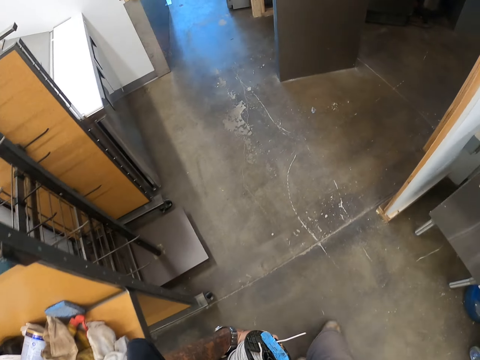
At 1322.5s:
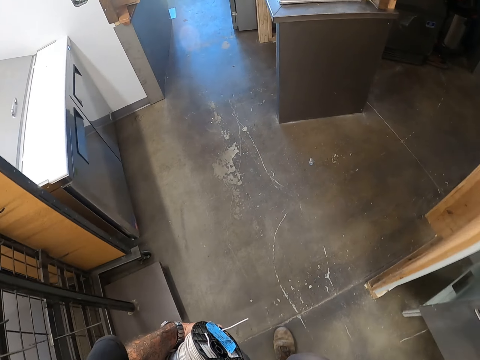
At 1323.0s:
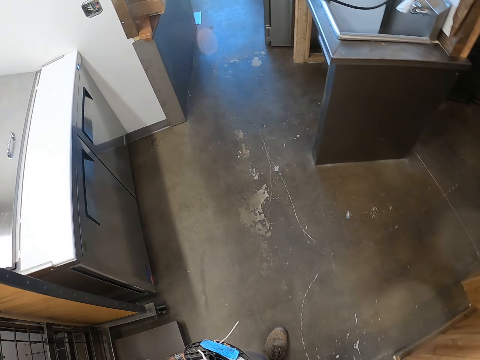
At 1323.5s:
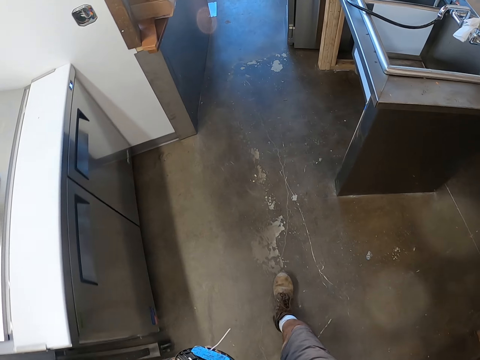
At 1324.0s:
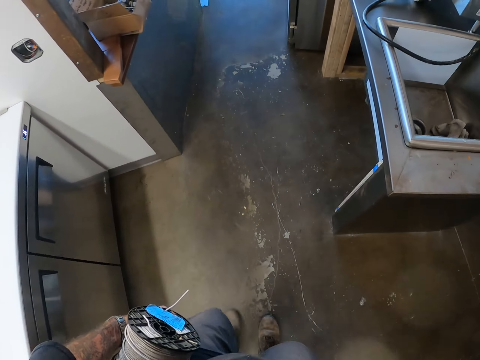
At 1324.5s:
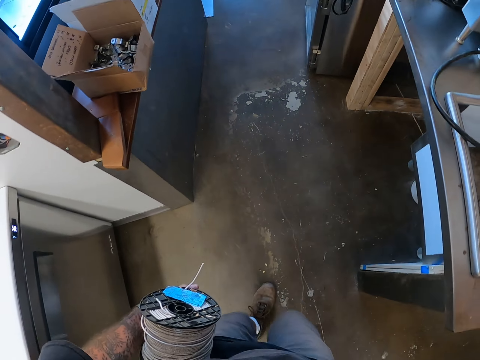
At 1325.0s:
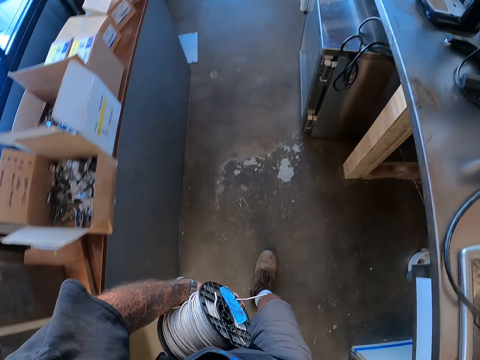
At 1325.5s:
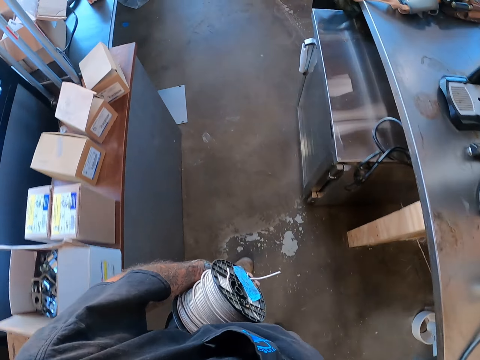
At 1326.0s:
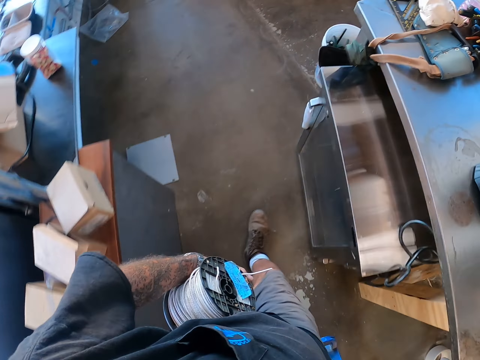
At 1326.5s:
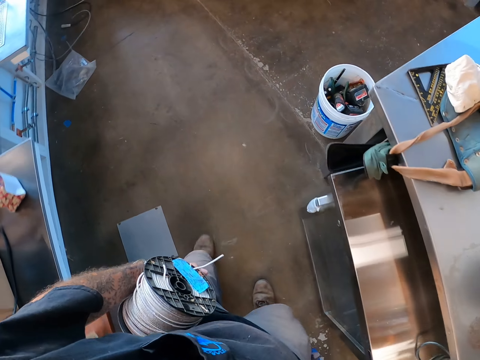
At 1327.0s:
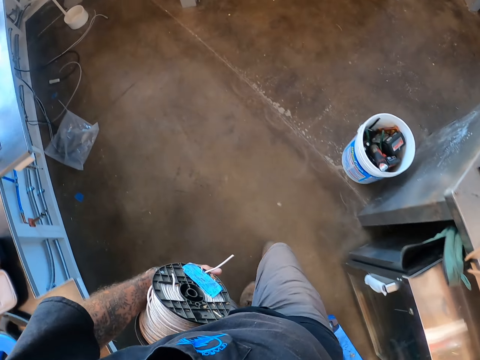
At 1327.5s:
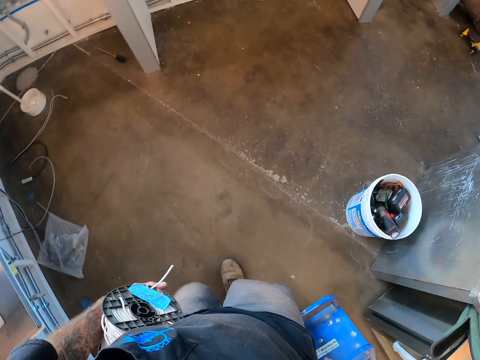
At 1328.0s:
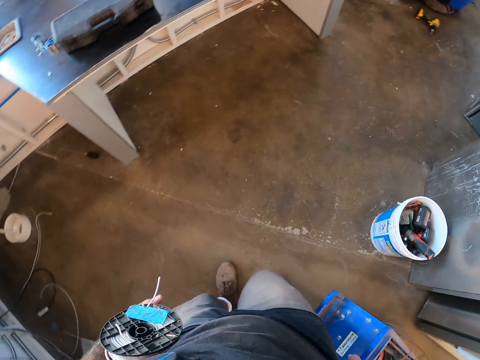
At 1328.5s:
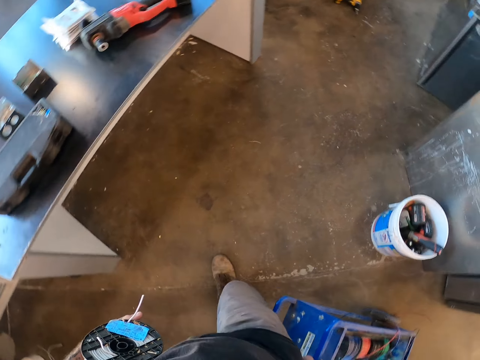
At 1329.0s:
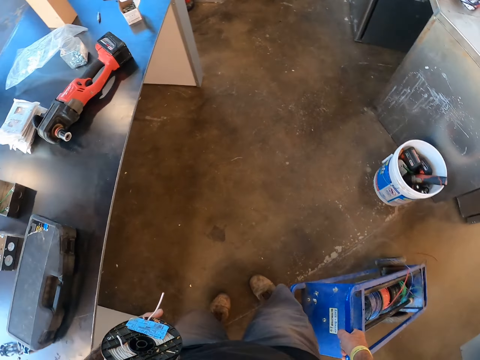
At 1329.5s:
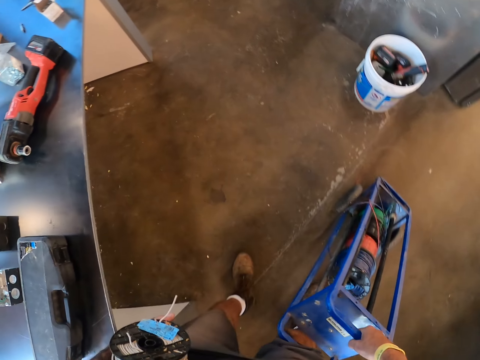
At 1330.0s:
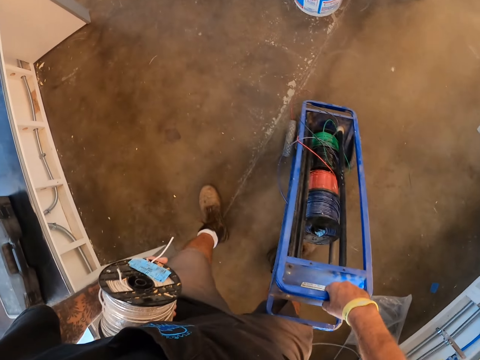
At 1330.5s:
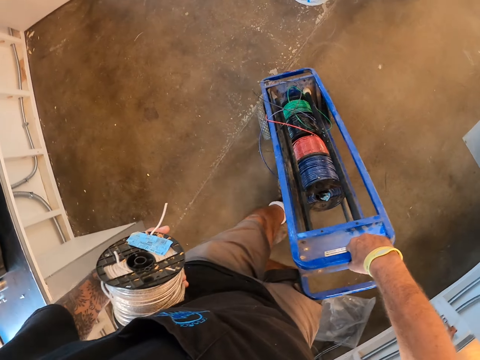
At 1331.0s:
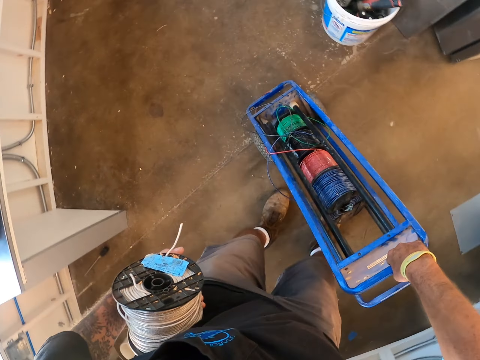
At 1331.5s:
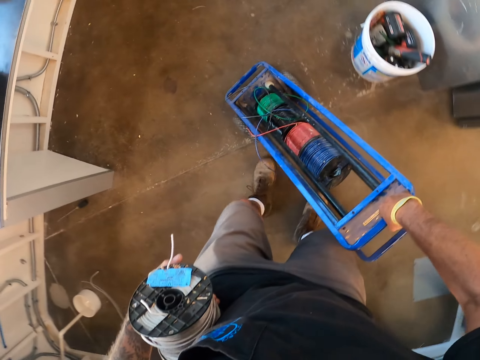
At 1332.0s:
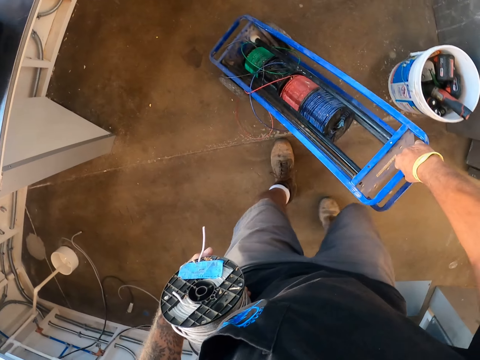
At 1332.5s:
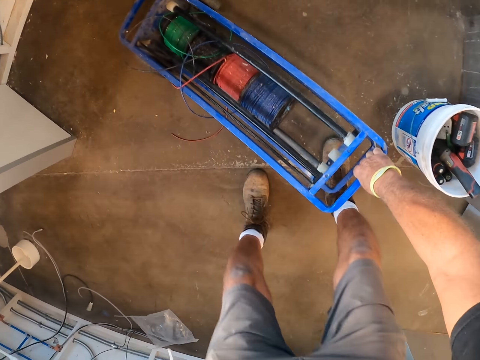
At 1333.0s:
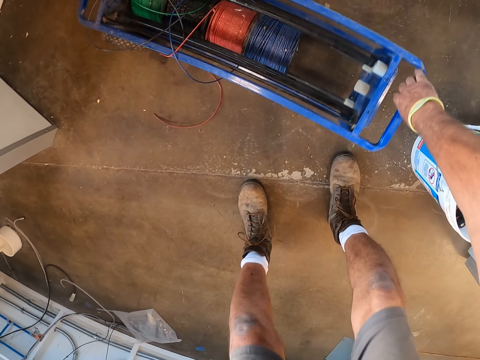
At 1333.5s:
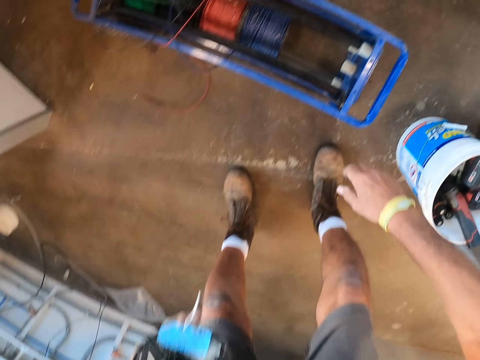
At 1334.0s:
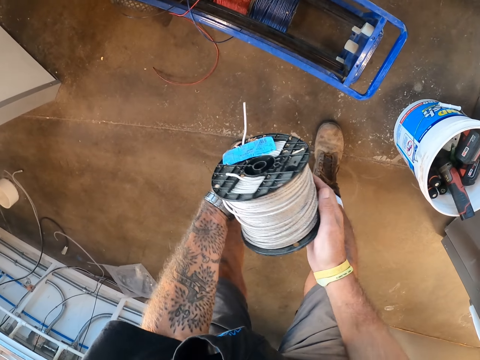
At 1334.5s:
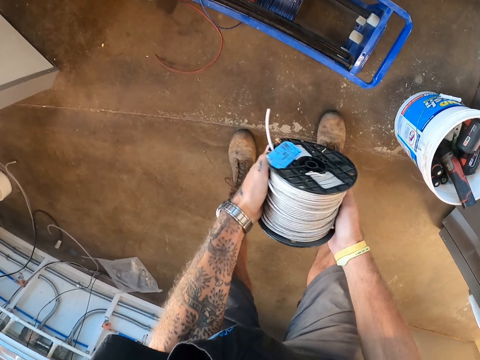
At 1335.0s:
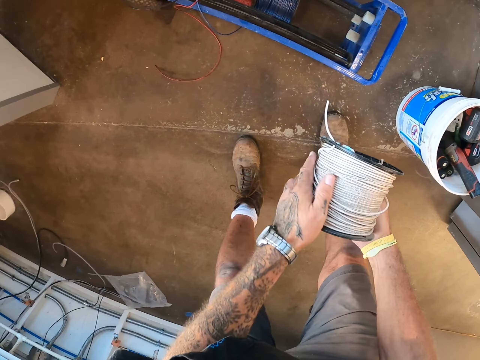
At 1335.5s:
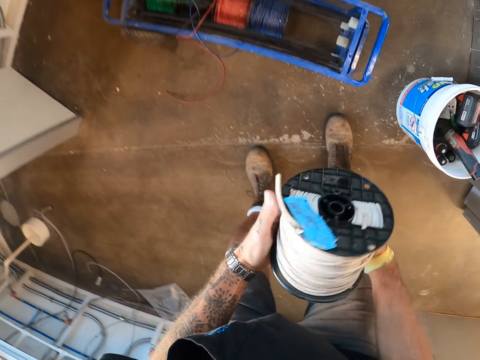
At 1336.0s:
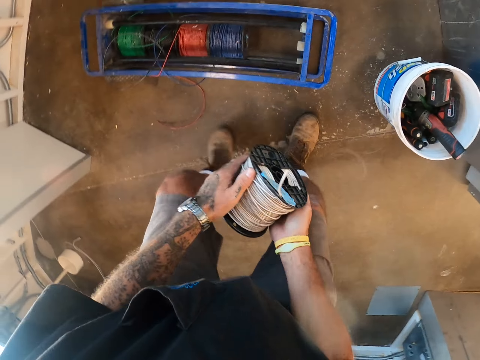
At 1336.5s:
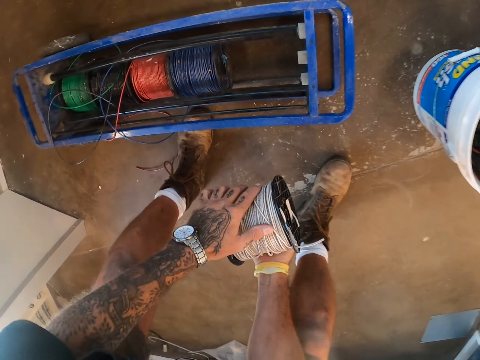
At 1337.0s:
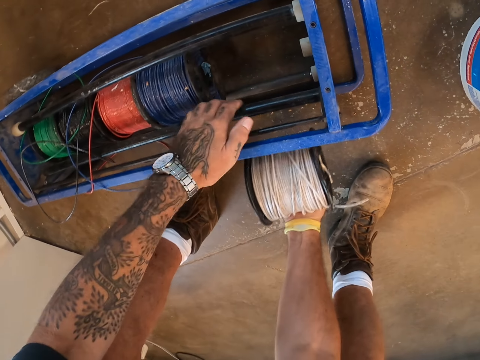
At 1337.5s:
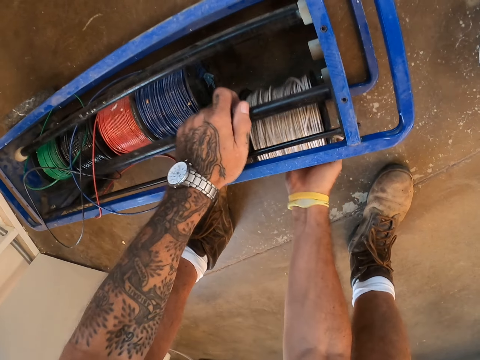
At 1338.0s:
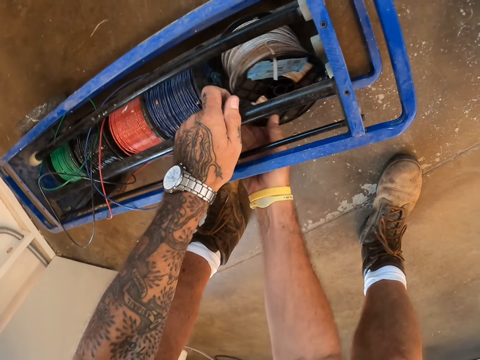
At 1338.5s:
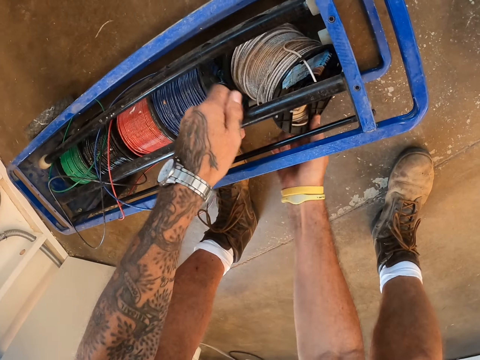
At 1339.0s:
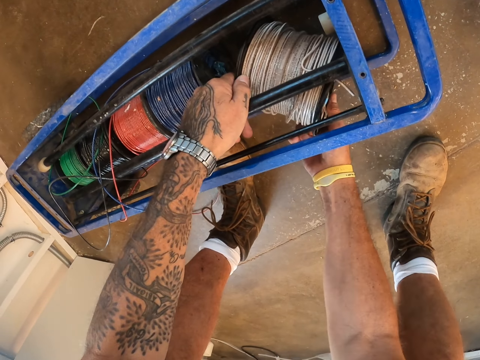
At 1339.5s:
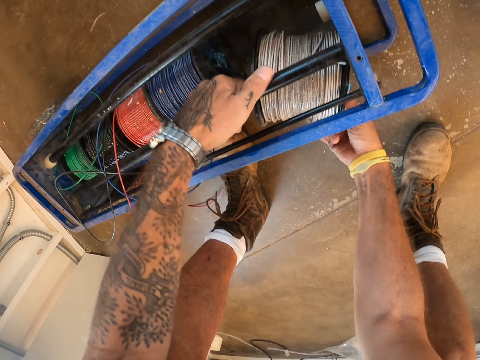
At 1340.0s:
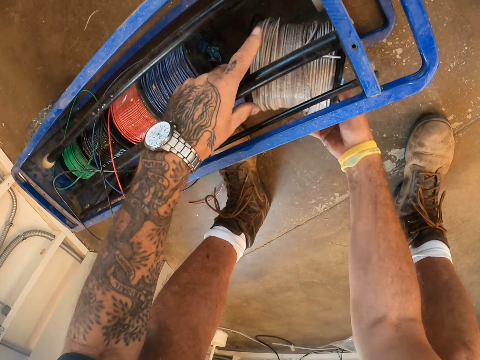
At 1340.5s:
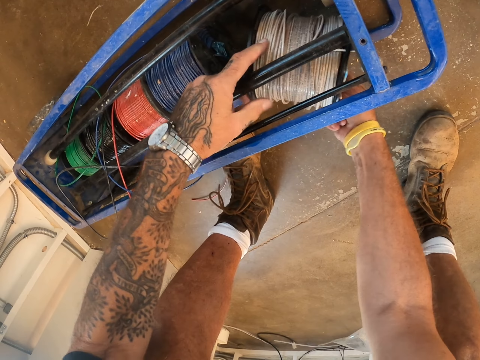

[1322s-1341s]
The camera wearer walks. They stop. They put the cable roller holder down on the floor. They carry a roll of cable. They put the cable roller in the cable roller holder.

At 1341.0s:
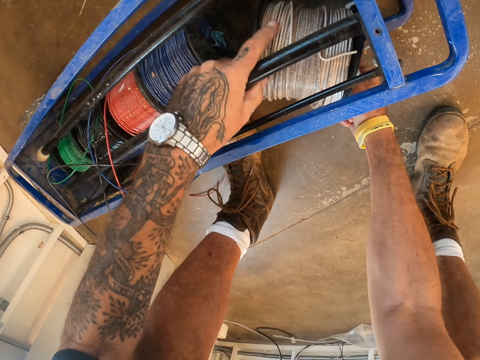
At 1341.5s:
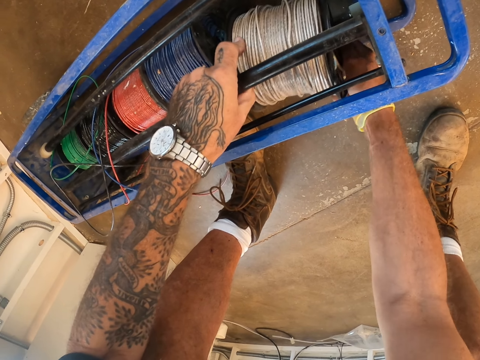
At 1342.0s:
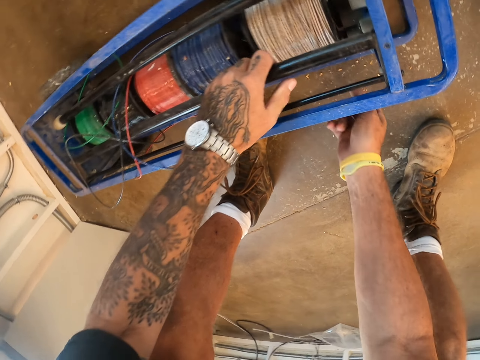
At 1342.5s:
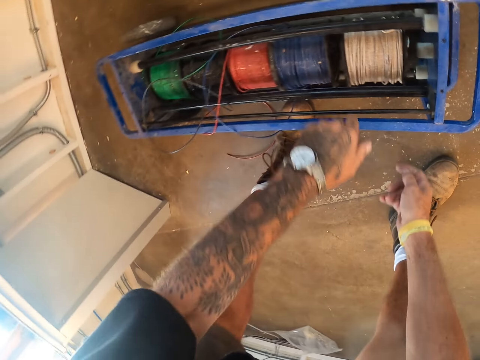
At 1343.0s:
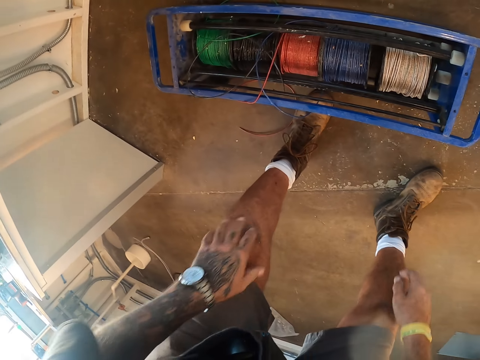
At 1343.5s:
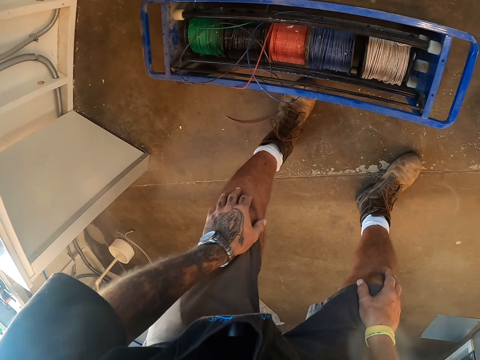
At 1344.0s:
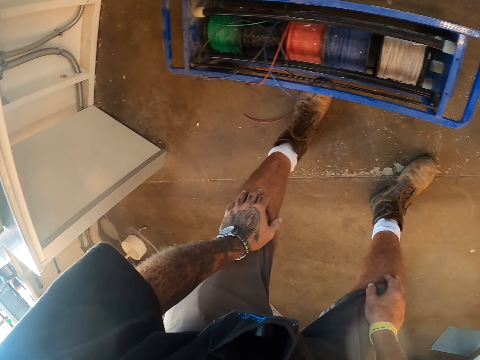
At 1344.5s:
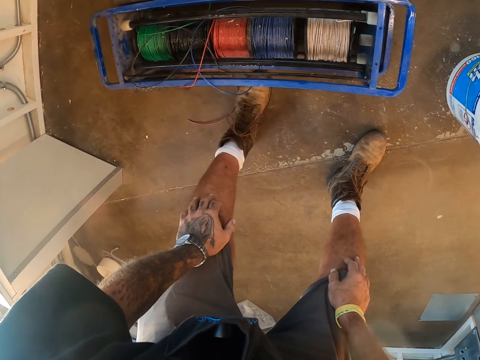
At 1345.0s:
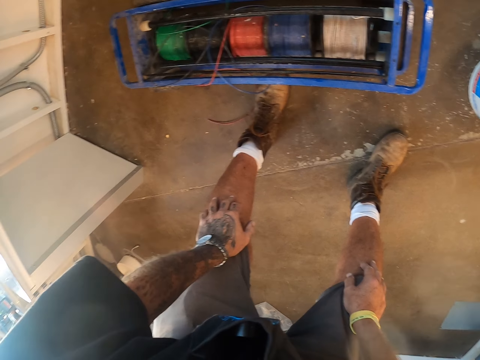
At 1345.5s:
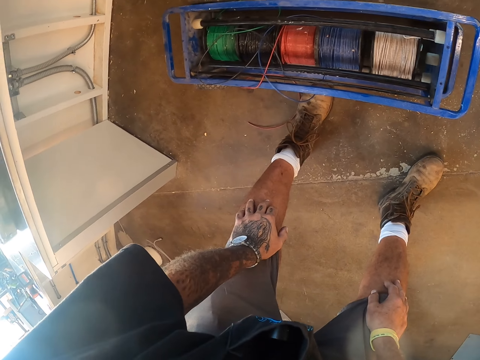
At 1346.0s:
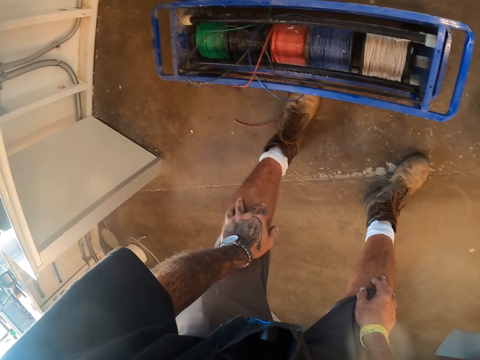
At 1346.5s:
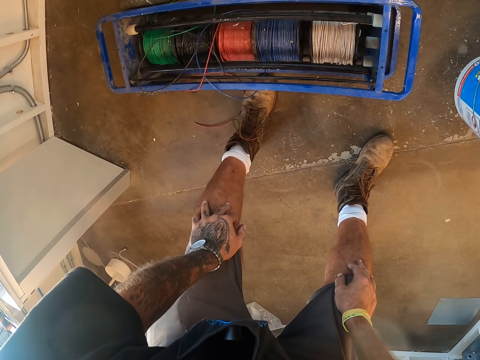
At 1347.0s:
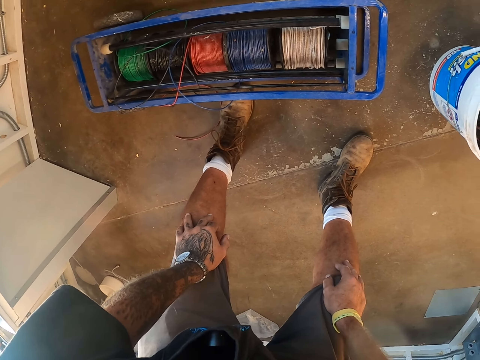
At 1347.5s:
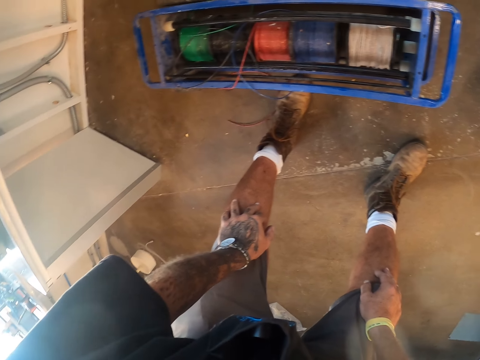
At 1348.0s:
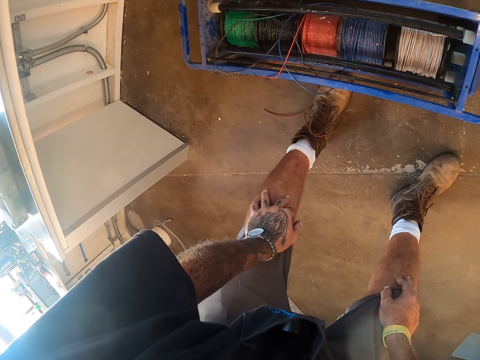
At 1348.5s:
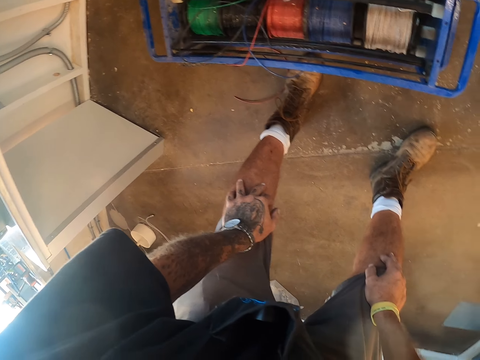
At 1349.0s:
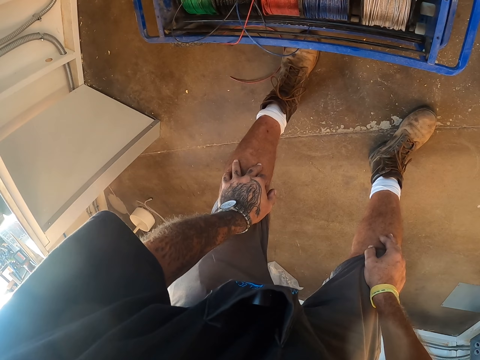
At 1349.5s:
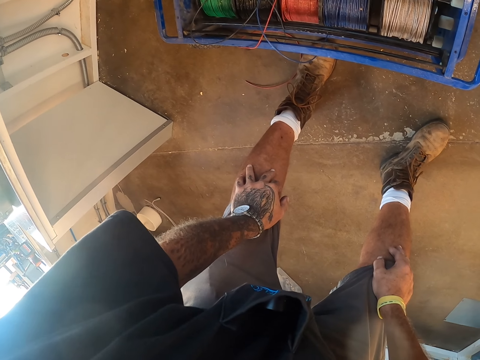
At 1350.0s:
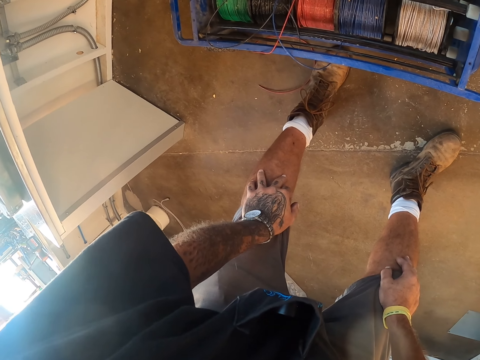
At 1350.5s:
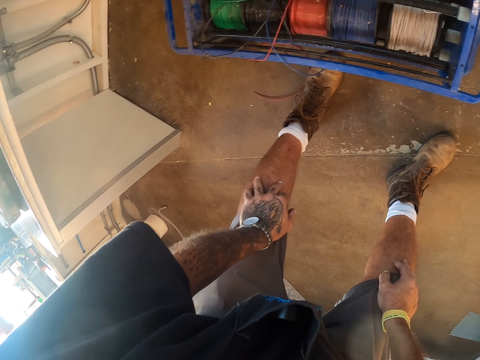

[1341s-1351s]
The camera wearer supports his hands on his knees. He bends.
